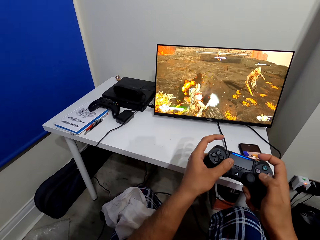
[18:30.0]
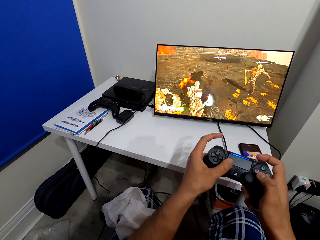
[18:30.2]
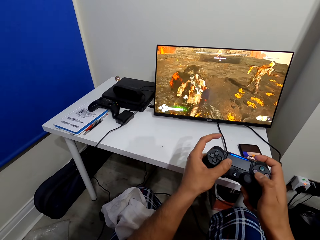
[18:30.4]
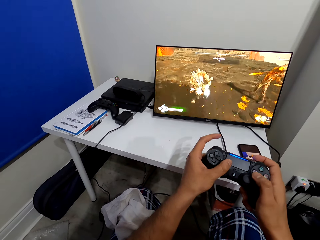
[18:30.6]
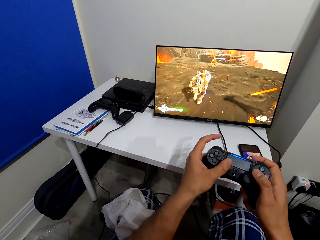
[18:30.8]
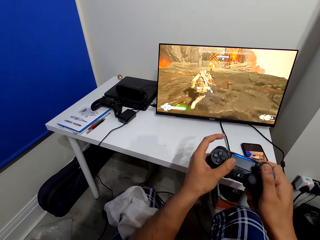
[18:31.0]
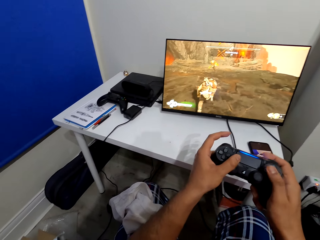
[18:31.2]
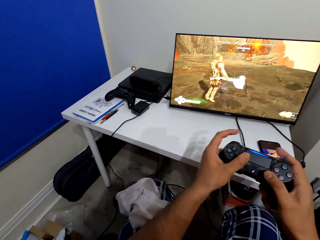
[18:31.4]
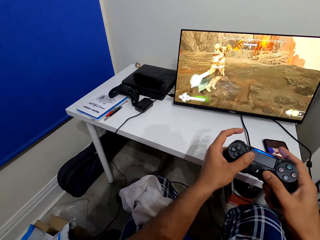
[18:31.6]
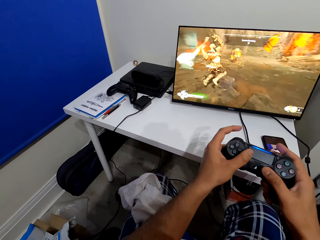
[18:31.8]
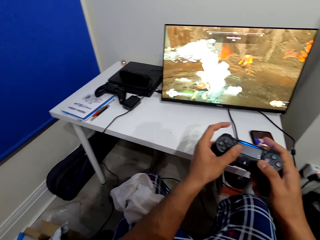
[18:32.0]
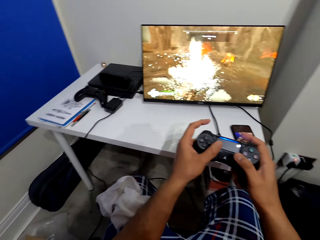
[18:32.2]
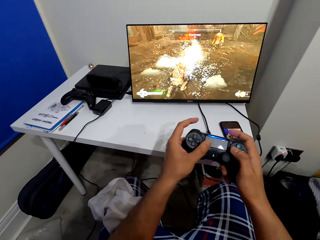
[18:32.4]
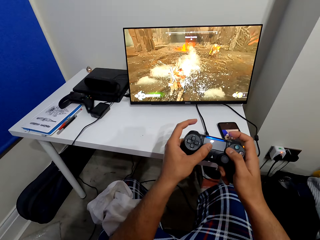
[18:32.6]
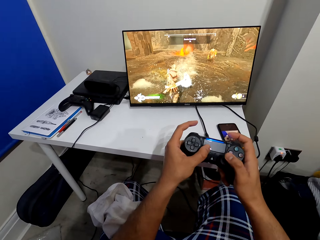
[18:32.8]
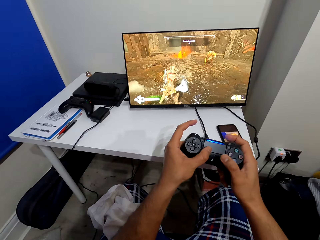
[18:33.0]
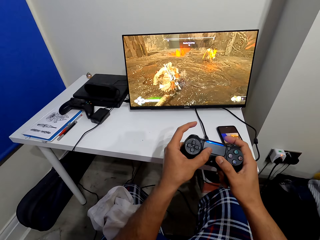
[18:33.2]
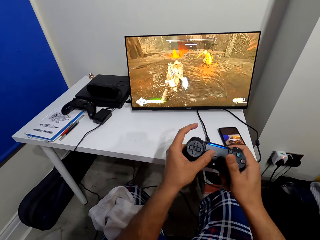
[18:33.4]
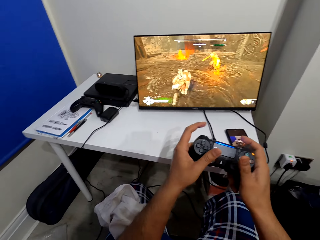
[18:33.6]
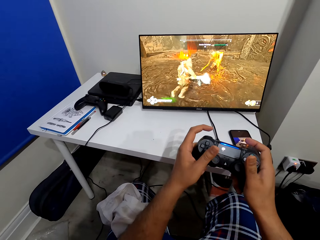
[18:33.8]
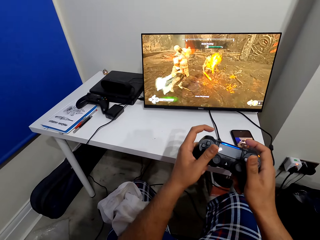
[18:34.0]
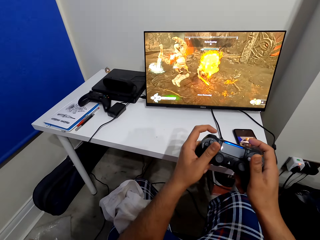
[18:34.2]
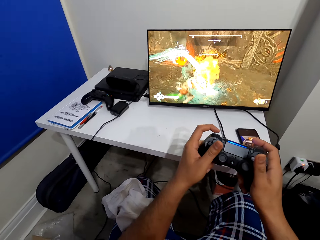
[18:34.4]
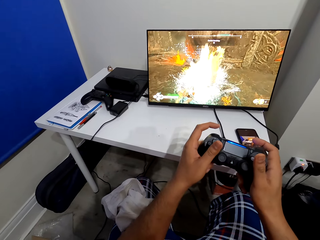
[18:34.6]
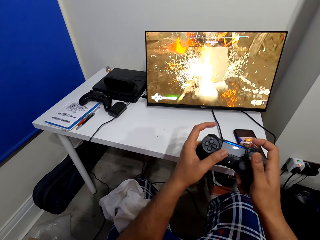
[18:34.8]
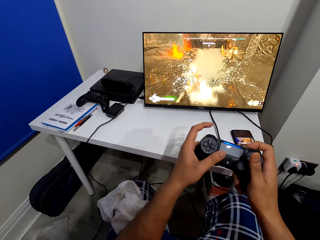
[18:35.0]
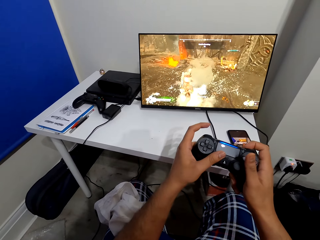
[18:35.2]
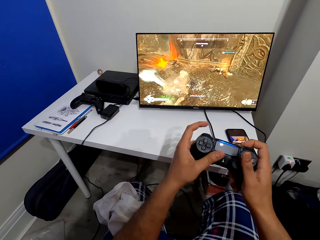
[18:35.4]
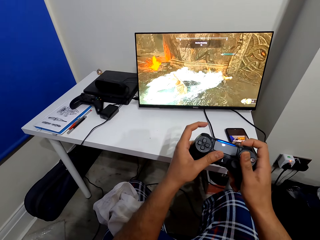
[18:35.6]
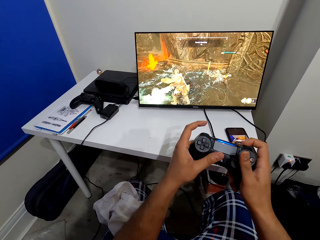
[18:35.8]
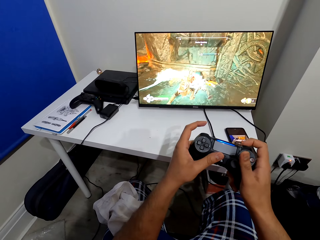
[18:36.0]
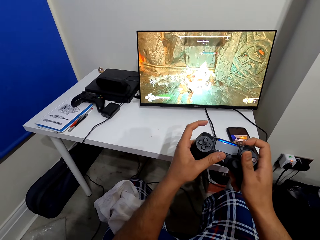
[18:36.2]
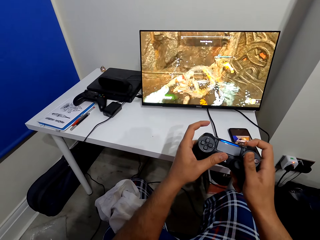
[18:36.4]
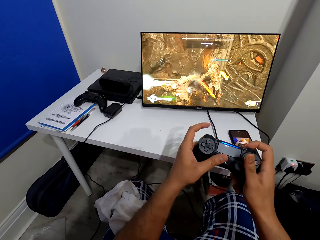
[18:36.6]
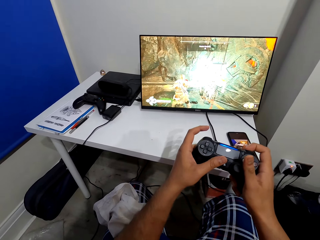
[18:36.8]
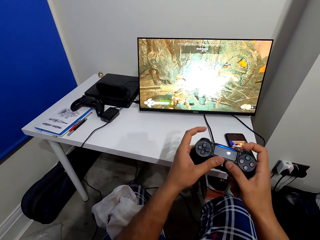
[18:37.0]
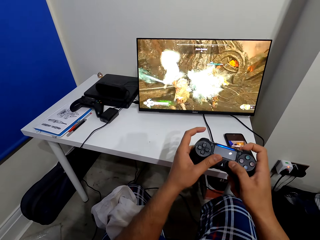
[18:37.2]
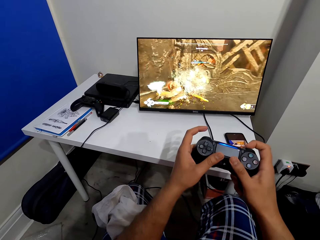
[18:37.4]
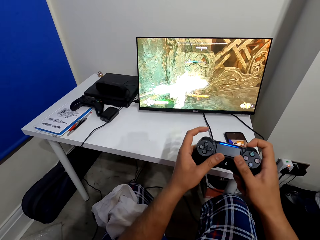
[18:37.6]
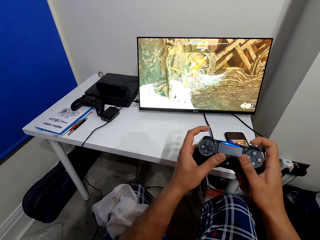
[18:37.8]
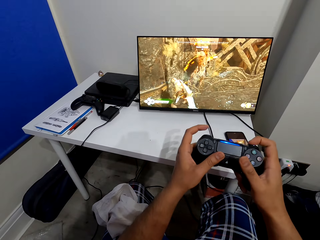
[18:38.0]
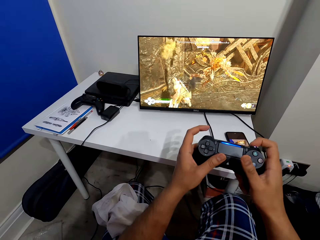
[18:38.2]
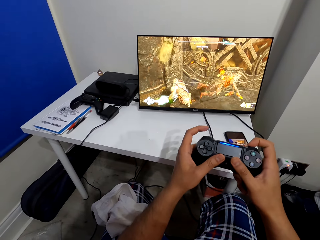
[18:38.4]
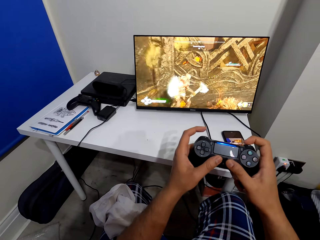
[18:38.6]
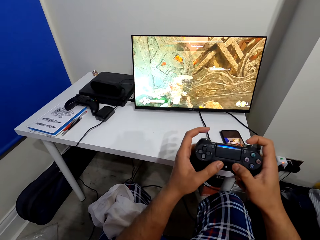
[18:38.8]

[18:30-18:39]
The camera wearer looks around. They play PS games.

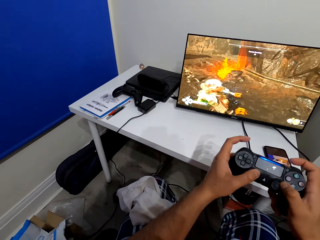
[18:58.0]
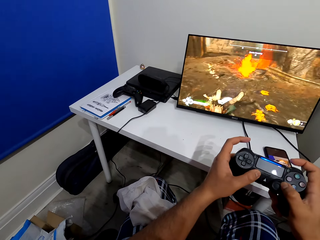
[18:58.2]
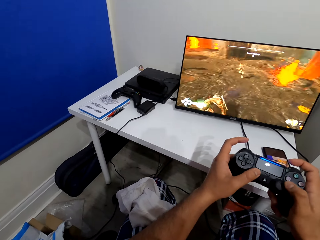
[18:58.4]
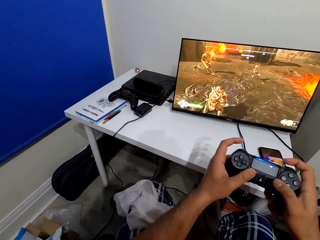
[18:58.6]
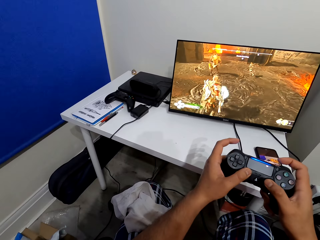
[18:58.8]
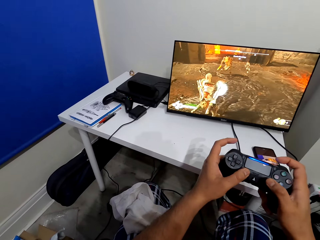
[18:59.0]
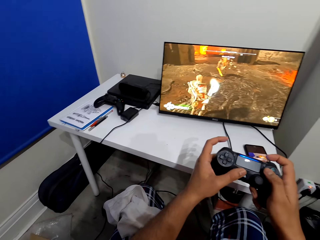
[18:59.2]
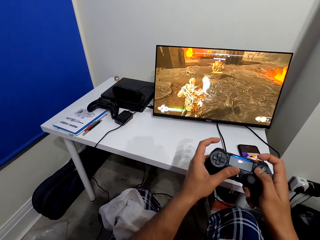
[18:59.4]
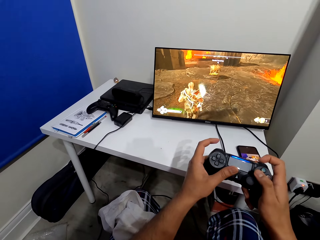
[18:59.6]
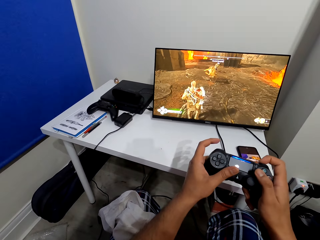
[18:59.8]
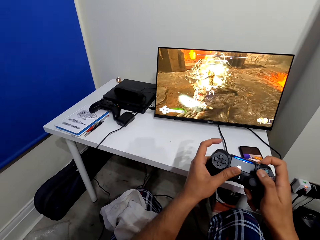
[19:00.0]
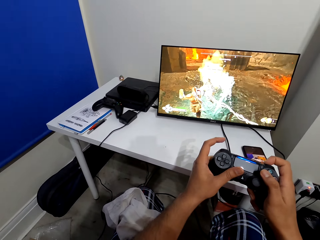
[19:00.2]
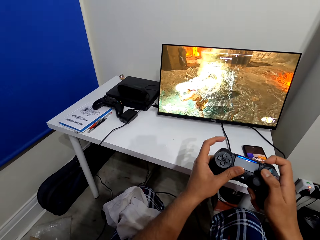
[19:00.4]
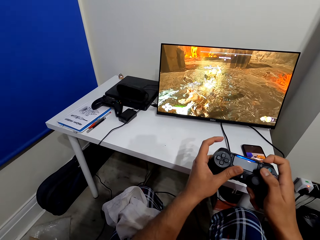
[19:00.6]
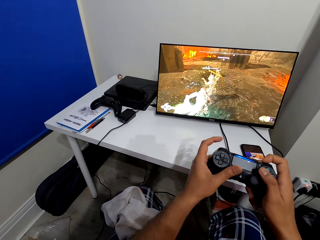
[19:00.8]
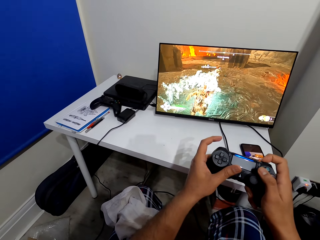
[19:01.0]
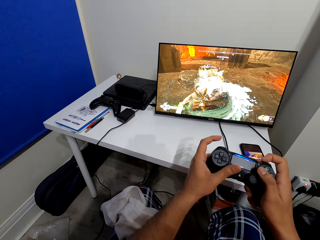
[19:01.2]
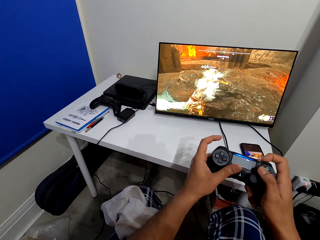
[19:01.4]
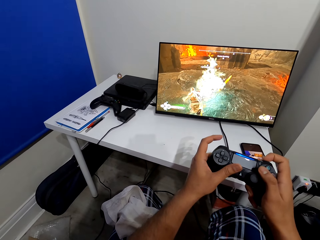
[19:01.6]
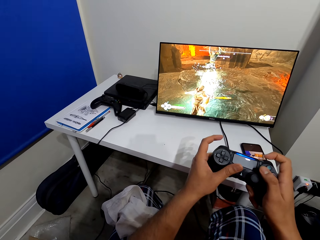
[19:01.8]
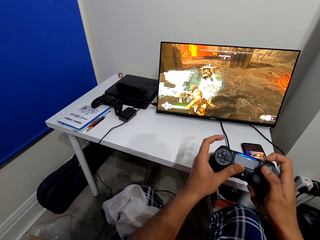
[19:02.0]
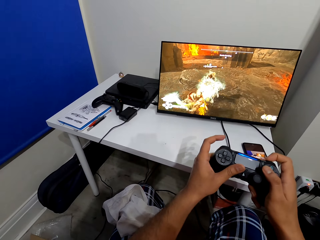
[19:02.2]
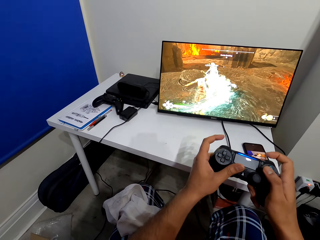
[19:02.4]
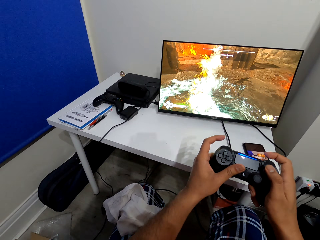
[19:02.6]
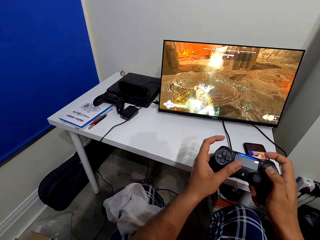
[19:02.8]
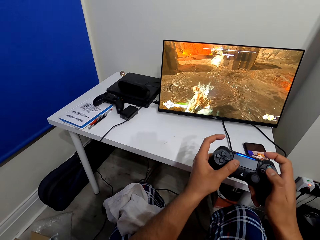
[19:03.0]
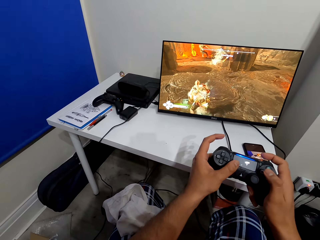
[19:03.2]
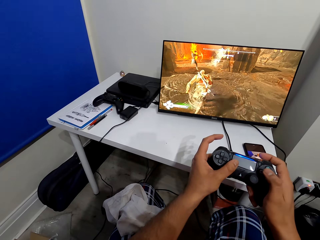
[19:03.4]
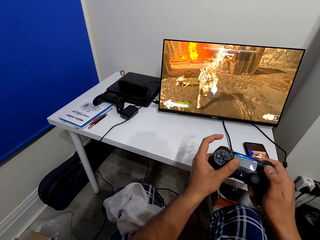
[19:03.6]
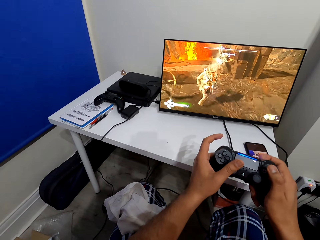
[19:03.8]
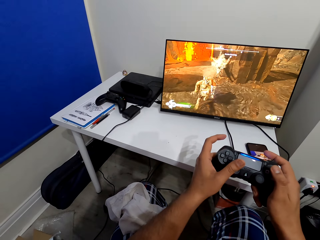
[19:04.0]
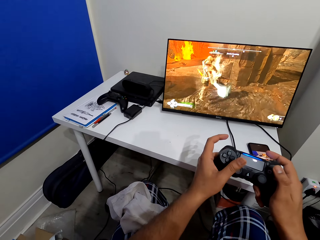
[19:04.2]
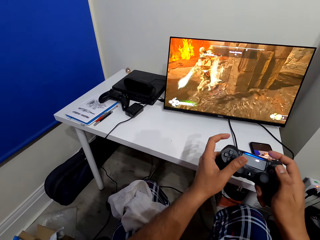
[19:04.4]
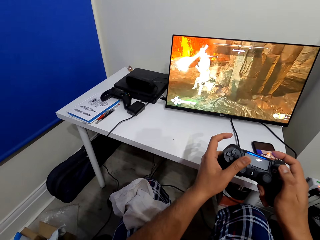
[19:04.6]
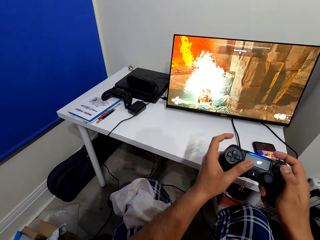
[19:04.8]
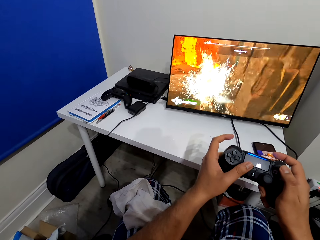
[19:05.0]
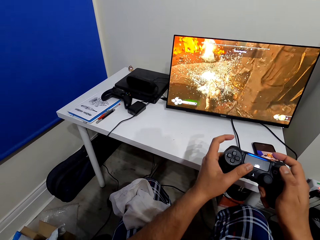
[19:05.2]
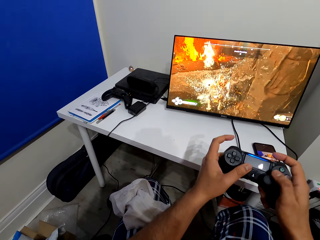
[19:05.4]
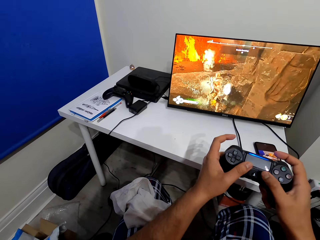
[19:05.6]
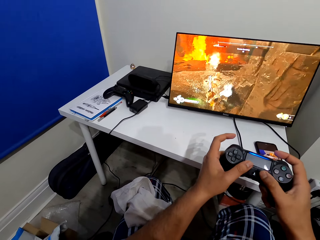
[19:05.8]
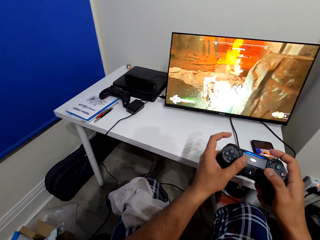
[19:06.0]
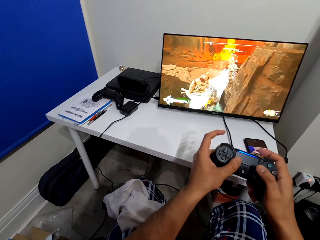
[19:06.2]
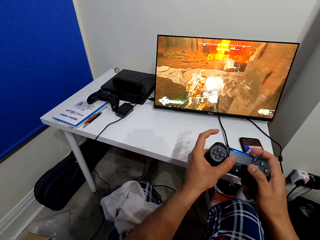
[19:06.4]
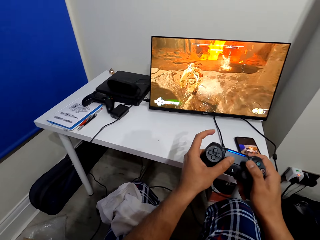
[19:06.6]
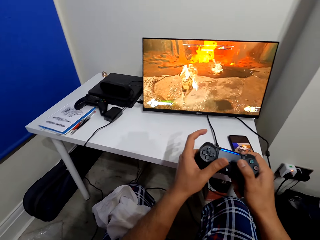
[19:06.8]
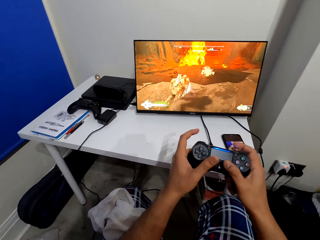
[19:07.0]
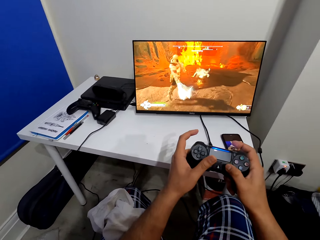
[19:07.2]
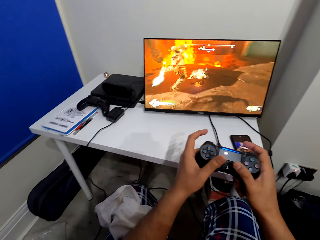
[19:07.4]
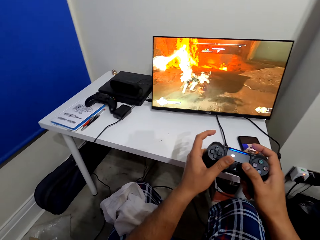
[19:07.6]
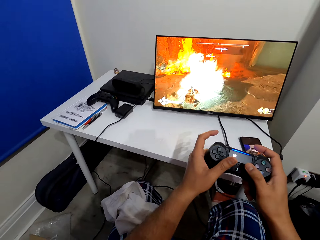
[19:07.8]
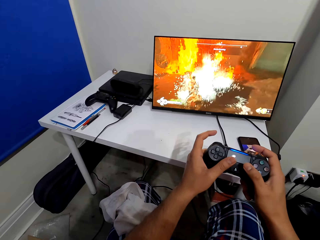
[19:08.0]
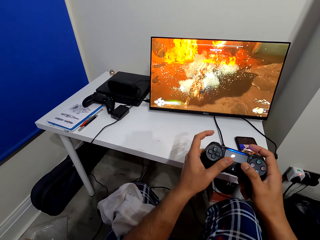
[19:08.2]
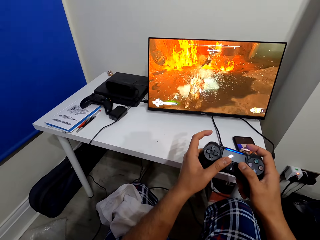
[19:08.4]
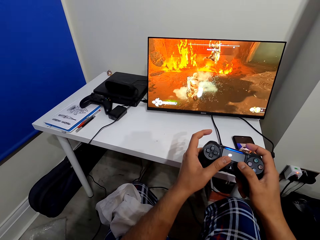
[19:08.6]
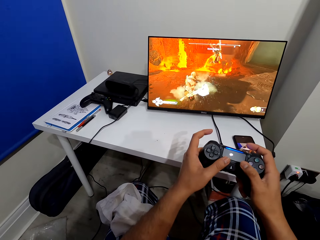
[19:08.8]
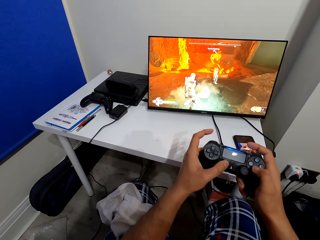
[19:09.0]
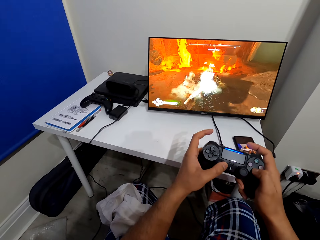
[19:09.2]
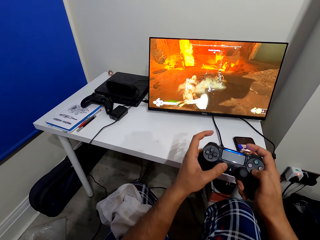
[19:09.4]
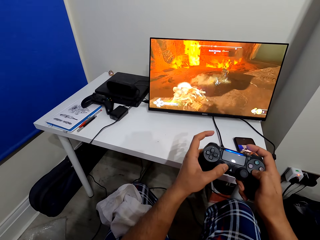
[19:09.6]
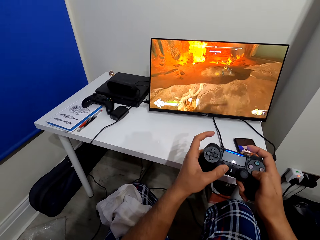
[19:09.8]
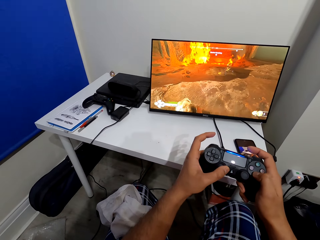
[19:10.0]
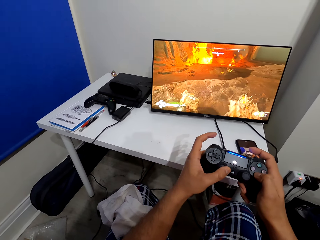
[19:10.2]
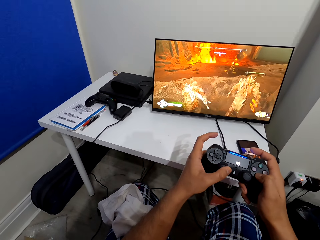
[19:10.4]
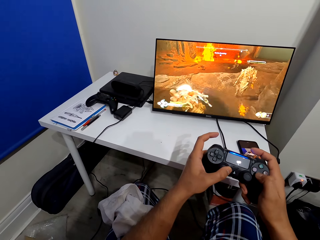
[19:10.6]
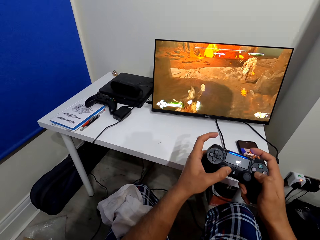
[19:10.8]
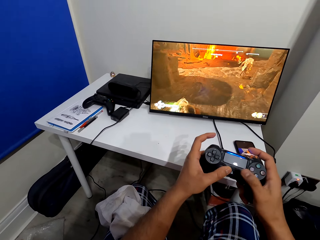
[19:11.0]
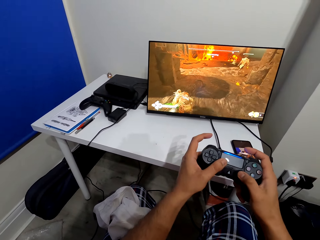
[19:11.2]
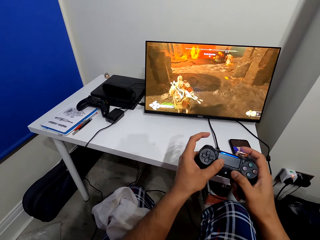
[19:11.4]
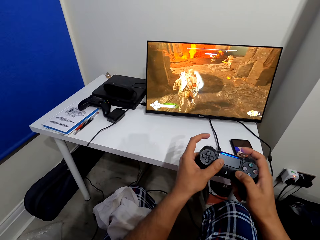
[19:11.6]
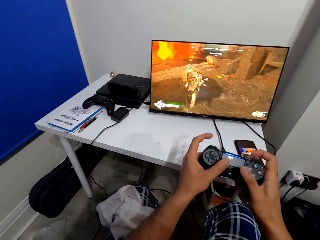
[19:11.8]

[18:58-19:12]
The camera wearer looks around. They play PS games.
